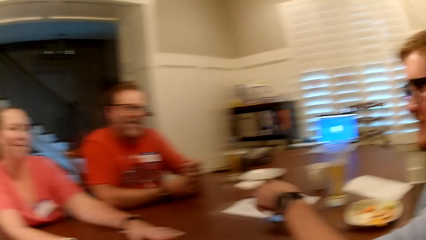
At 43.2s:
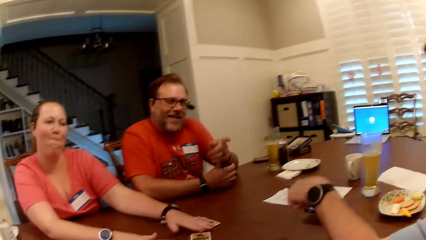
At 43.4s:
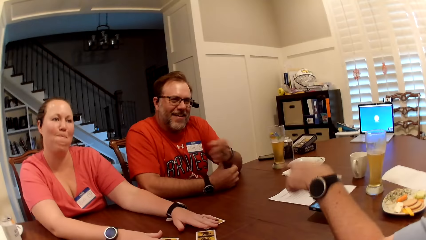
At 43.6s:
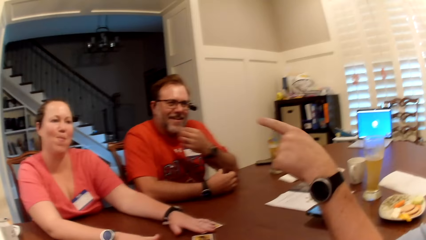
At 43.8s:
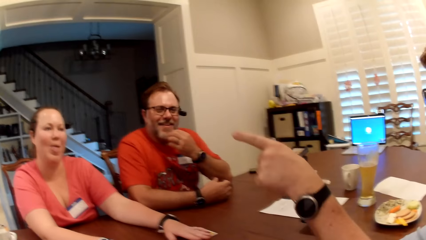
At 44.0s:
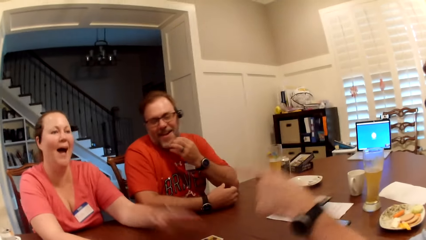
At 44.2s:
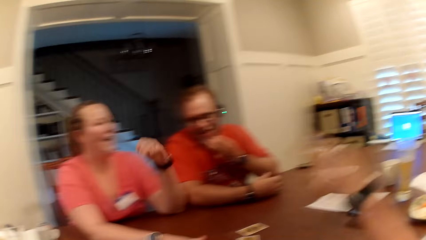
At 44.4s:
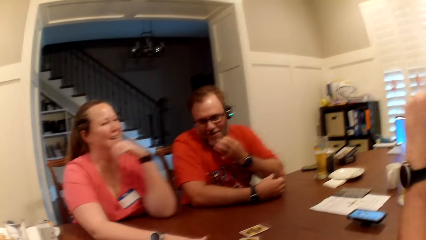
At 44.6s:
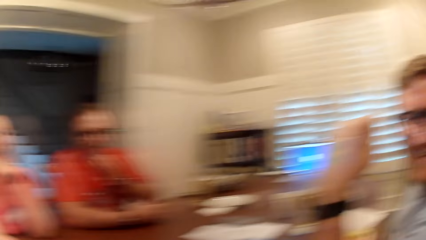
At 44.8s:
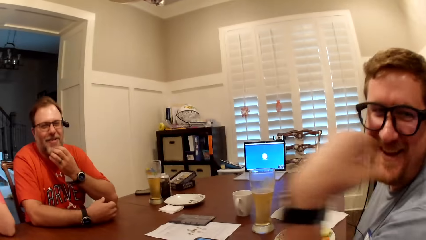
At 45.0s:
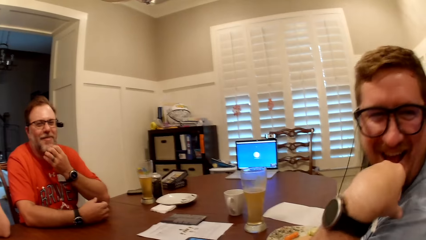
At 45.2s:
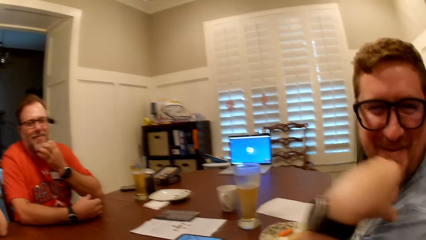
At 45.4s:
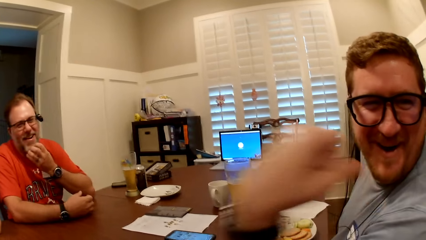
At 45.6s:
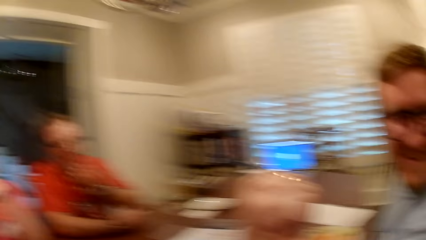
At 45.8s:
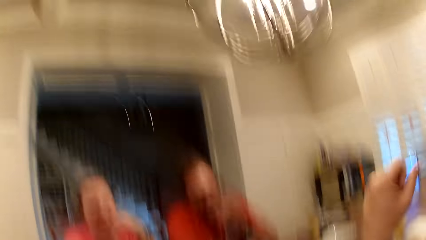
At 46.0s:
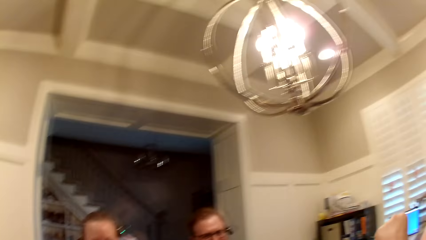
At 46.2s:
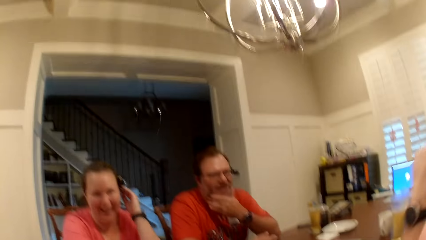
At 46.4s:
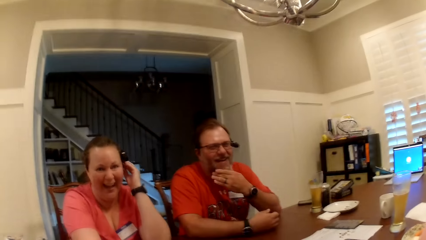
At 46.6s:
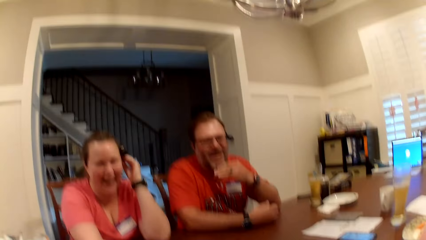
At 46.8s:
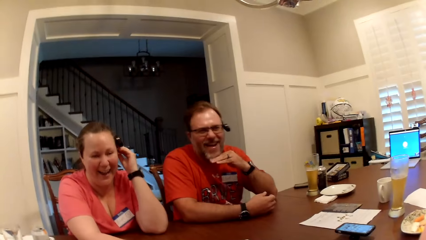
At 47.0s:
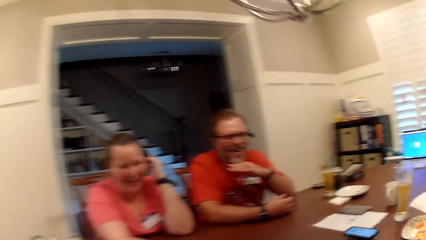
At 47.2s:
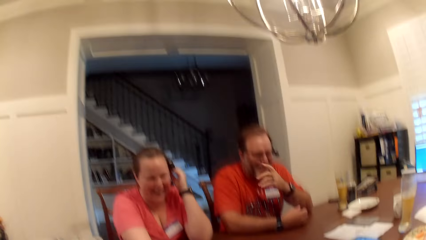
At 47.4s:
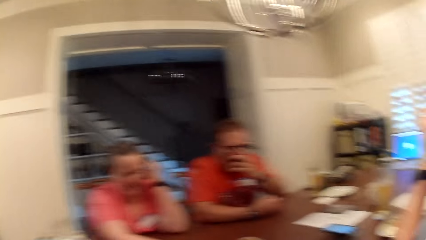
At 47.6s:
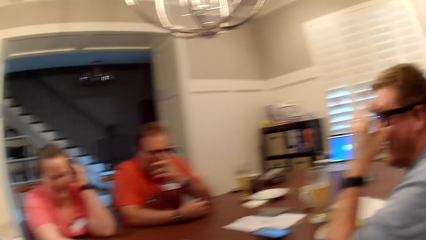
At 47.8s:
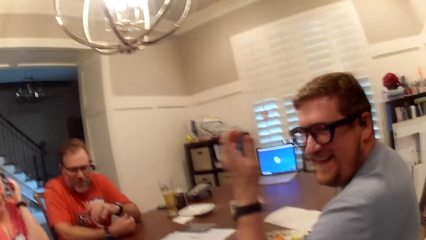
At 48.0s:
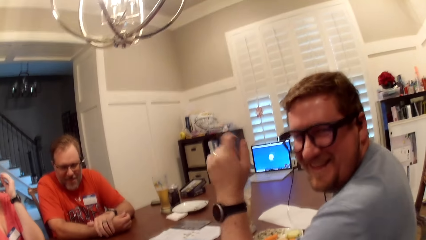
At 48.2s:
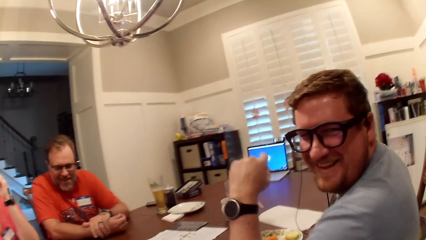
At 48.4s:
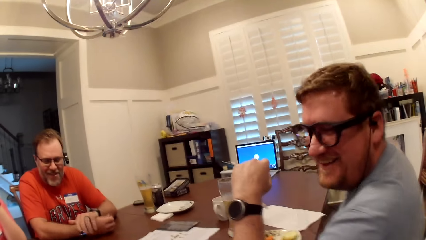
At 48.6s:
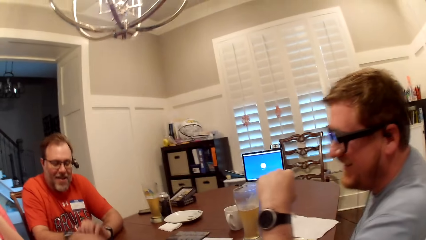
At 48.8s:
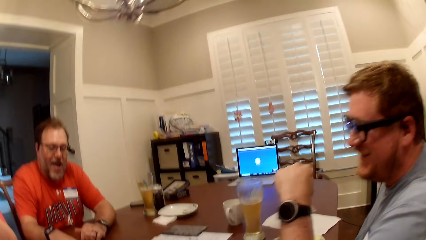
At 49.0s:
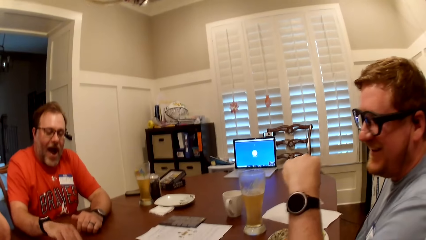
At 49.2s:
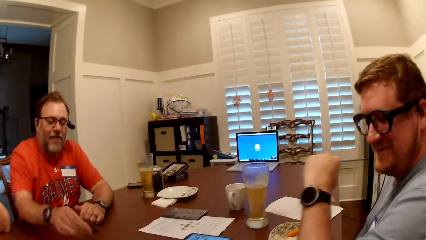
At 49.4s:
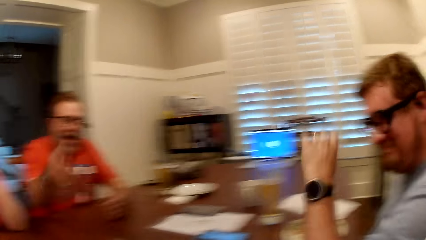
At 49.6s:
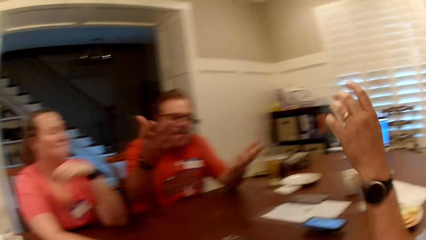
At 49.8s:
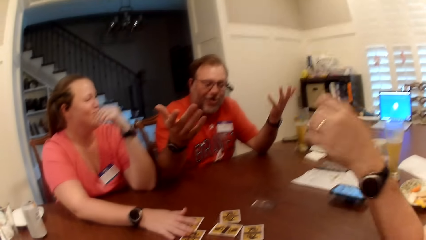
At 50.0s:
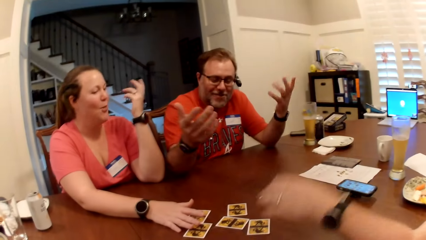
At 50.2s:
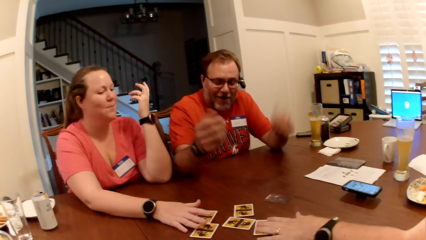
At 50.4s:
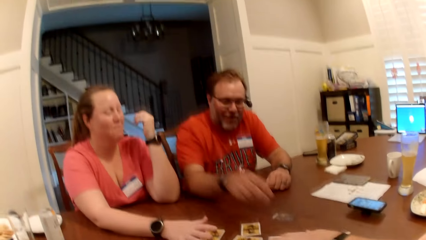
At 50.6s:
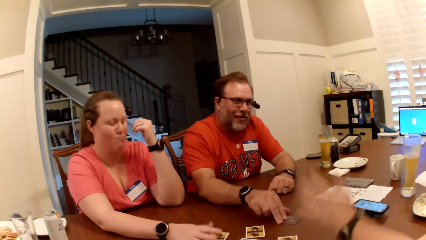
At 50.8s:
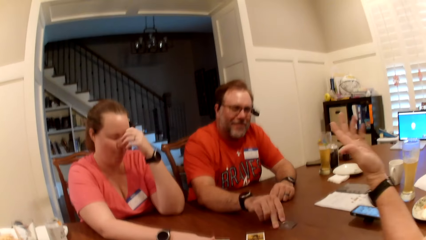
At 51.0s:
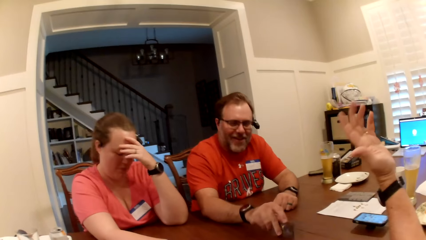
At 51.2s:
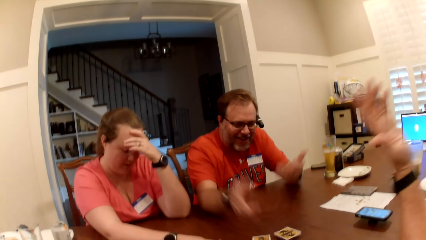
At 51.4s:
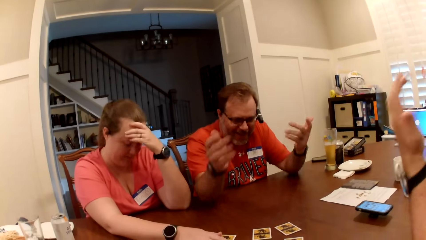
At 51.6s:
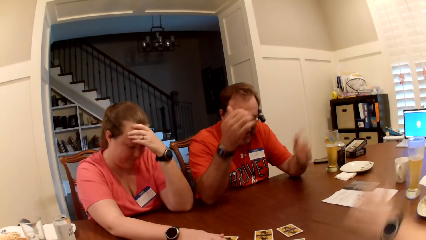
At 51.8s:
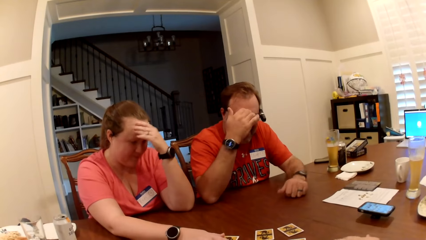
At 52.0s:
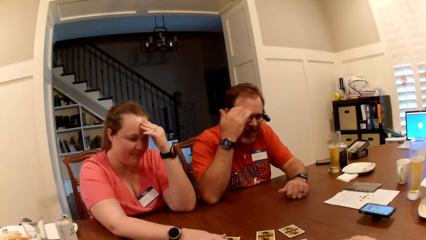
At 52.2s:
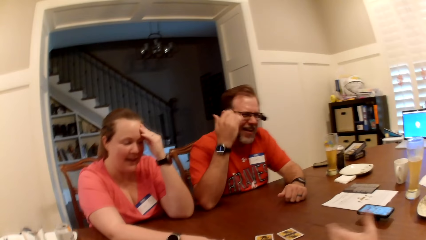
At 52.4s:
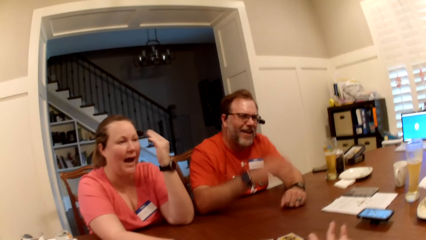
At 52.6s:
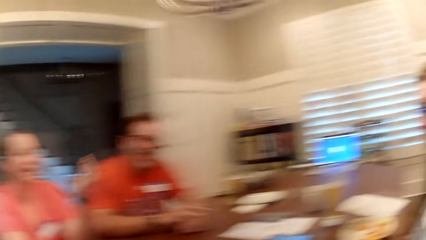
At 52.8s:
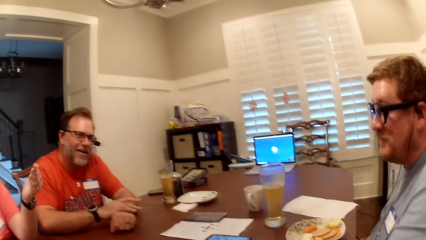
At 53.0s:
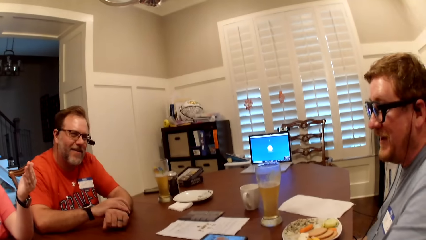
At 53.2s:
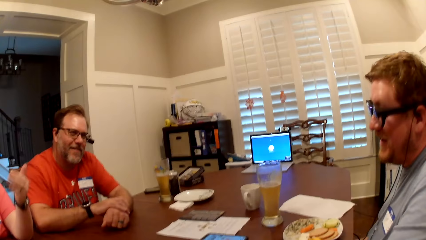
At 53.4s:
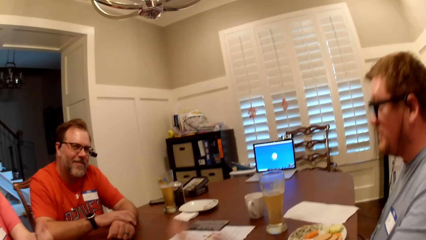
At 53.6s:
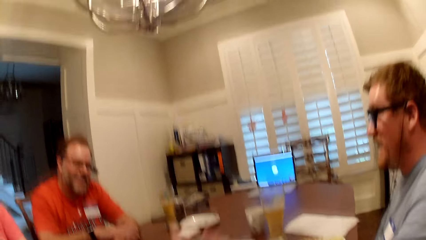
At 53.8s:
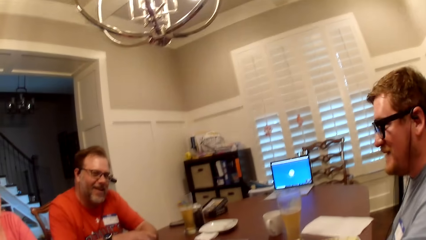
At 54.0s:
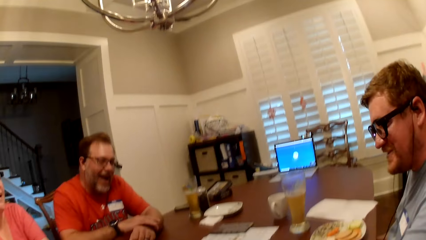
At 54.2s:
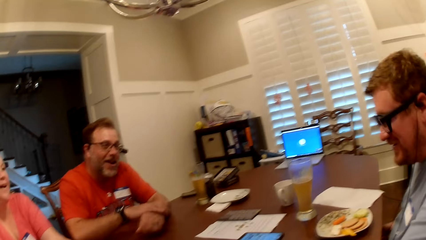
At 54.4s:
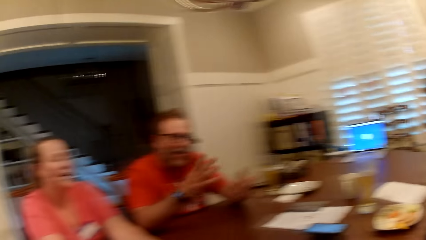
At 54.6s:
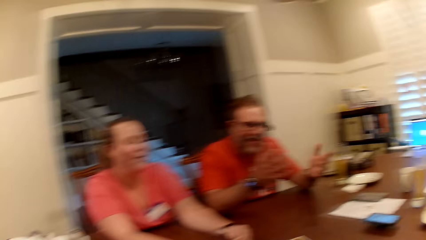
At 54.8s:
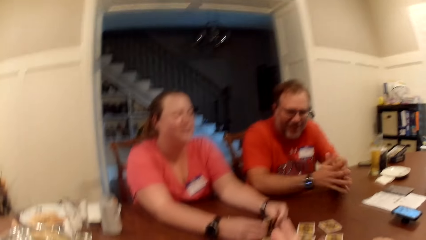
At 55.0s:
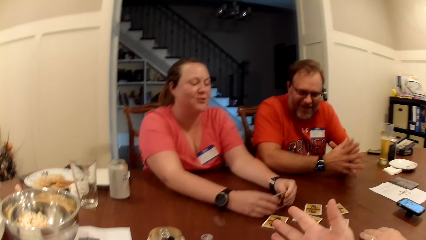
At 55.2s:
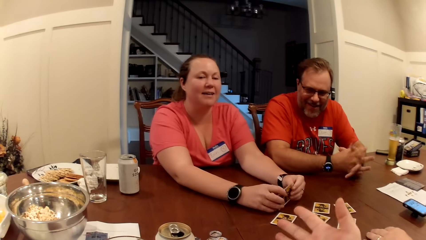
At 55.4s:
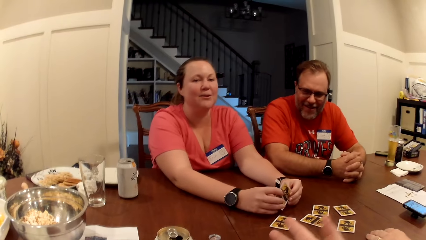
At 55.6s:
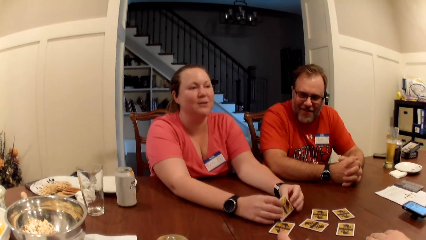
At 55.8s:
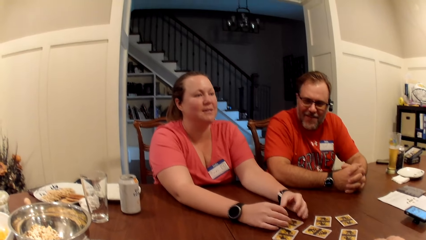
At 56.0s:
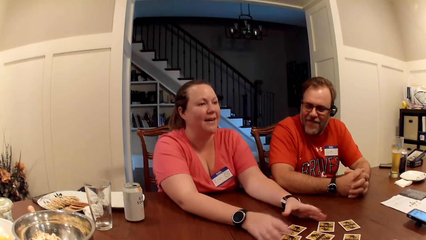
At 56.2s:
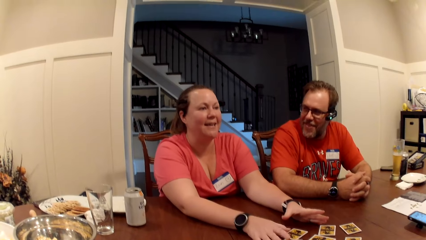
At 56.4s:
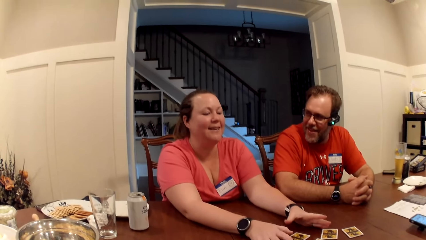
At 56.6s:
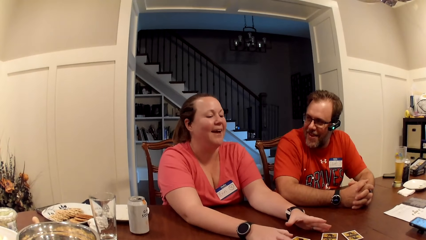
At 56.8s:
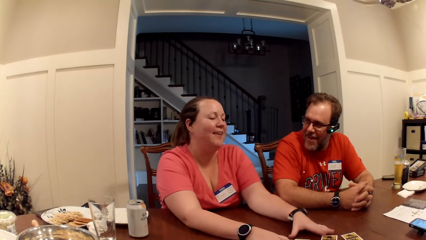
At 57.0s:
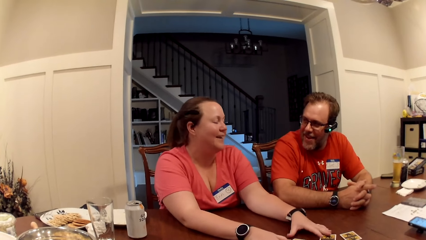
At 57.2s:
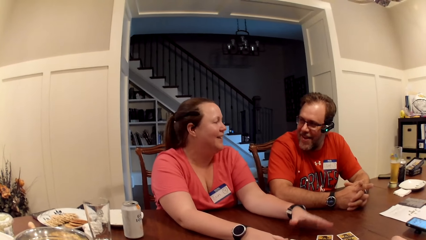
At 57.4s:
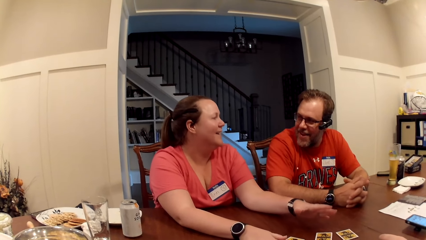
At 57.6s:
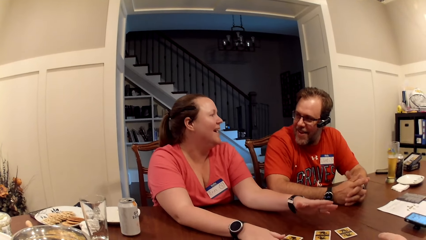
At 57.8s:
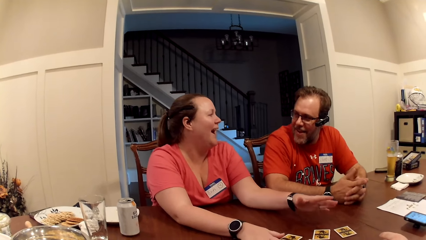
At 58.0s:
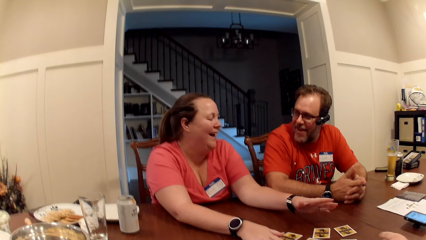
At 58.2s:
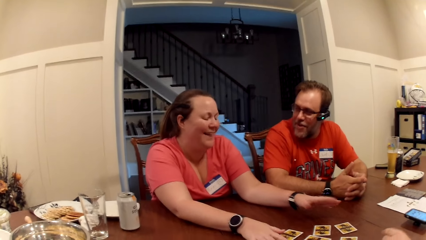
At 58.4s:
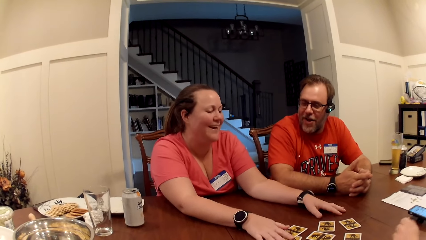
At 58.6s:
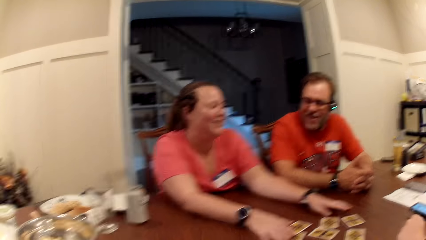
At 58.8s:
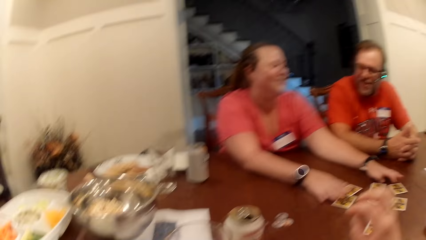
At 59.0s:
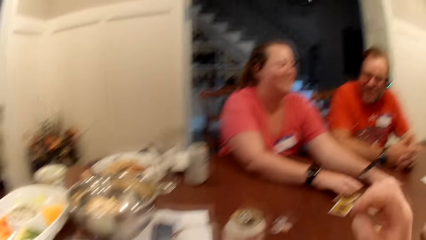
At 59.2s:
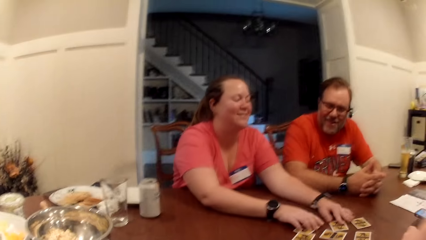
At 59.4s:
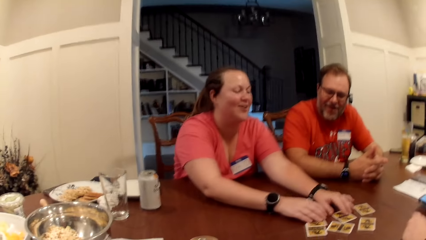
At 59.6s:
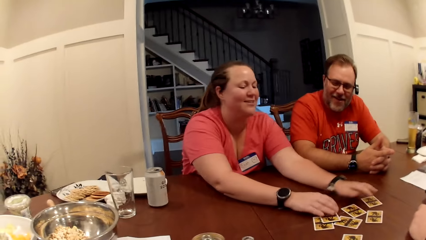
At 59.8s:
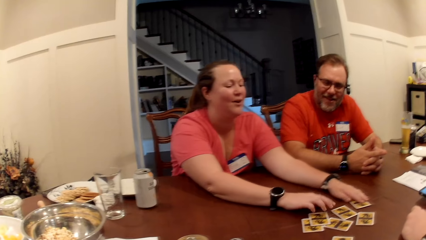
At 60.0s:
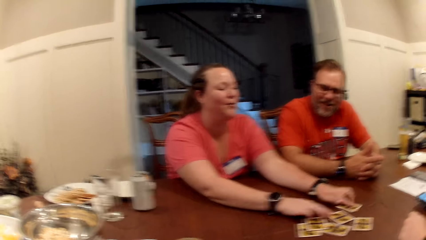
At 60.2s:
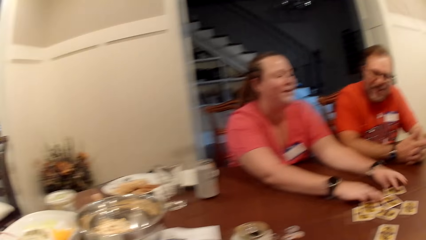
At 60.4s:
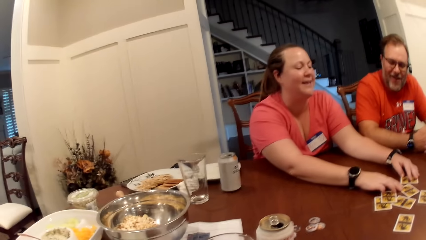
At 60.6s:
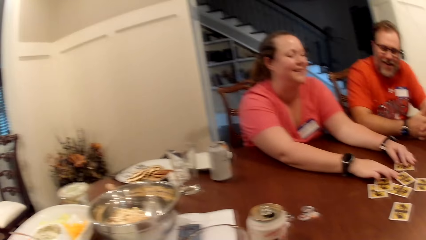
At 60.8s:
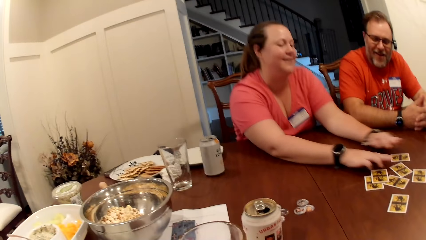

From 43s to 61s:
The camera wearer speaks to the group of people at the table. A woman adjusts a camera with her left hand. A man adjusts his pair of sunglasses with his left hand and flips the role card on the table with his right hand. Another man touches a role card on the table with his left hand and speaks to the group of people at the table. The woman speaks to the group of people at the table and holds a role card in her hands. The woman drops the role card in her hands on the table. The woman arranges some role cards on the table with her hands.
